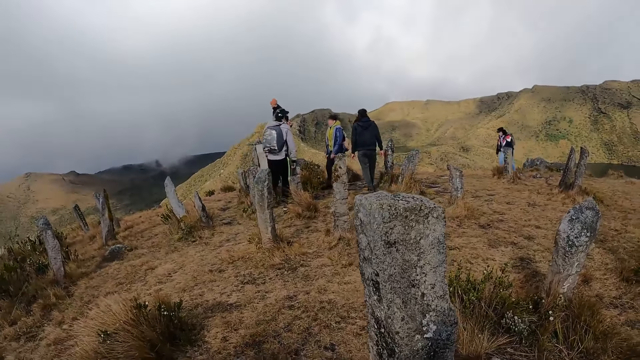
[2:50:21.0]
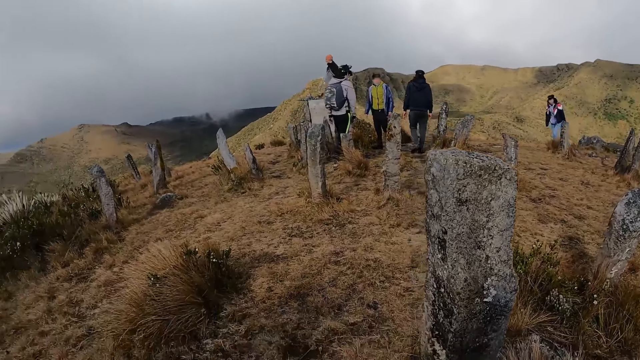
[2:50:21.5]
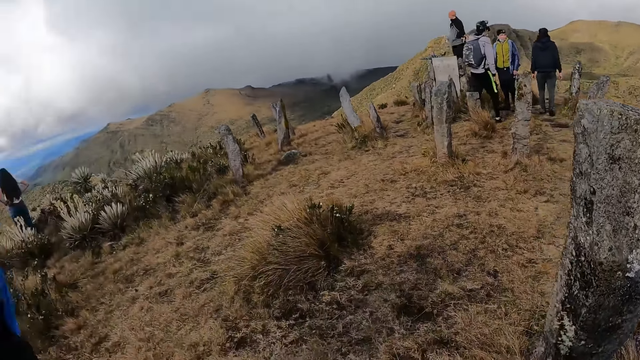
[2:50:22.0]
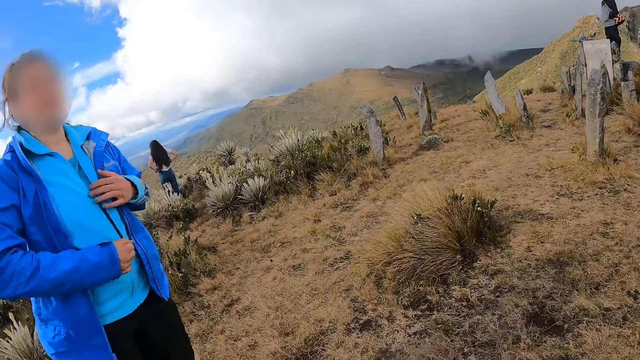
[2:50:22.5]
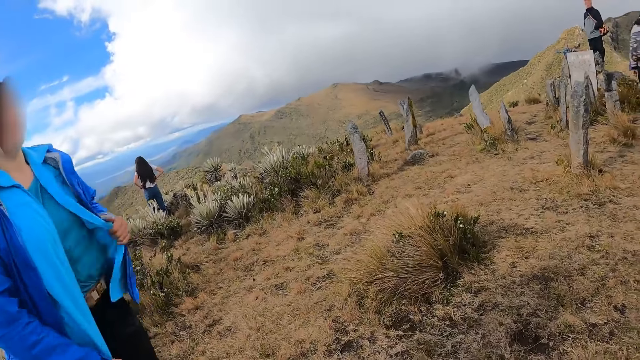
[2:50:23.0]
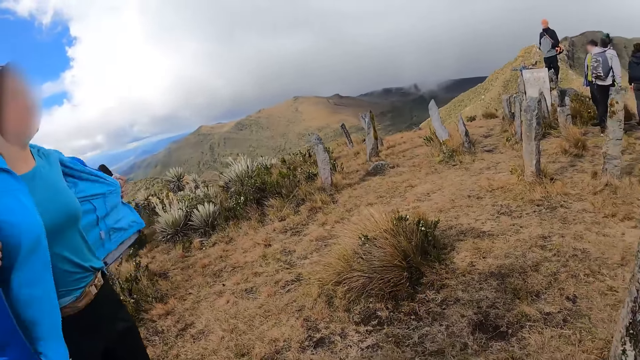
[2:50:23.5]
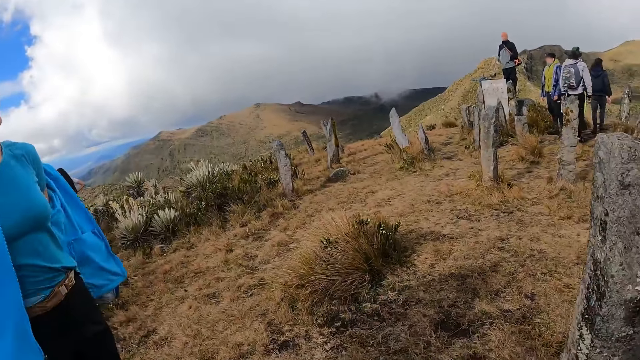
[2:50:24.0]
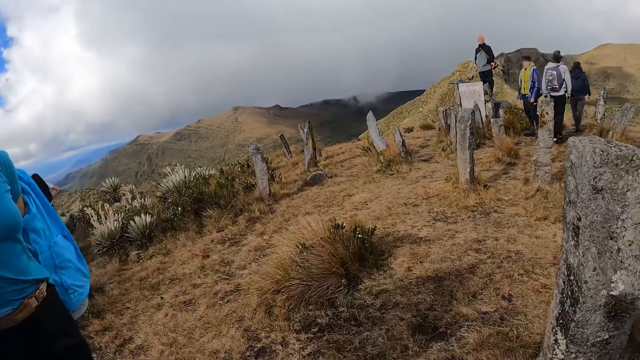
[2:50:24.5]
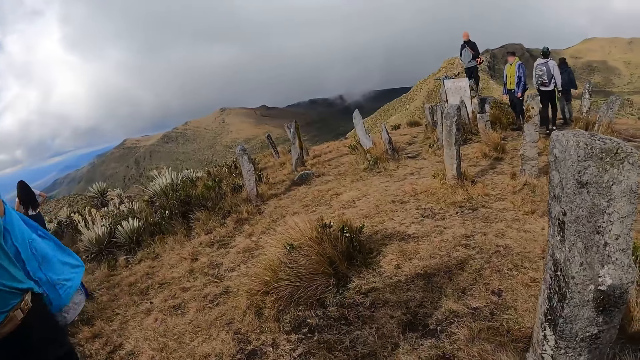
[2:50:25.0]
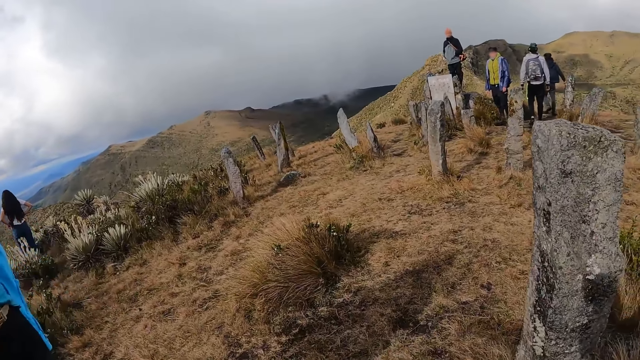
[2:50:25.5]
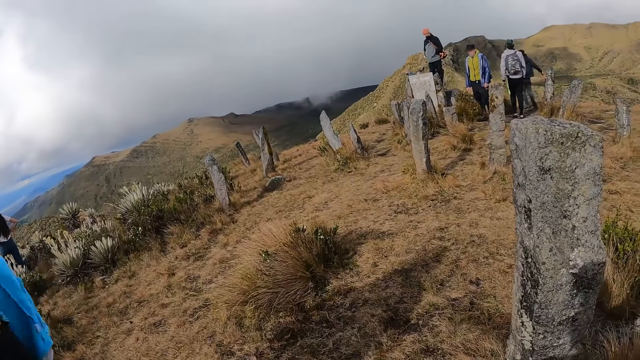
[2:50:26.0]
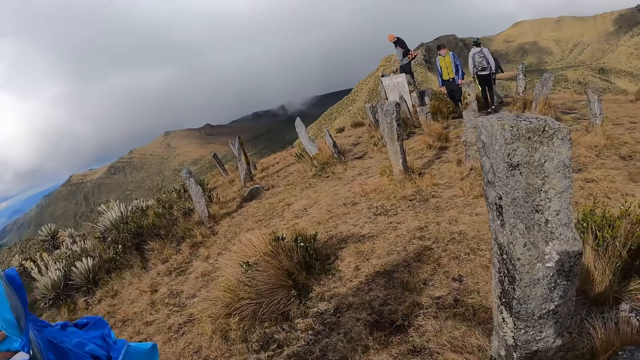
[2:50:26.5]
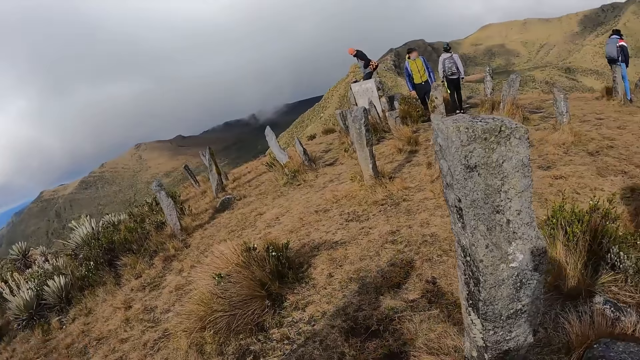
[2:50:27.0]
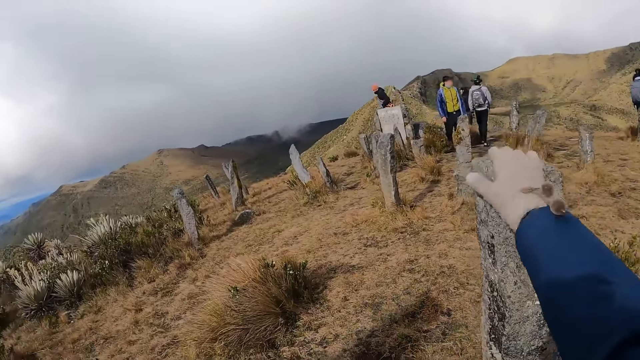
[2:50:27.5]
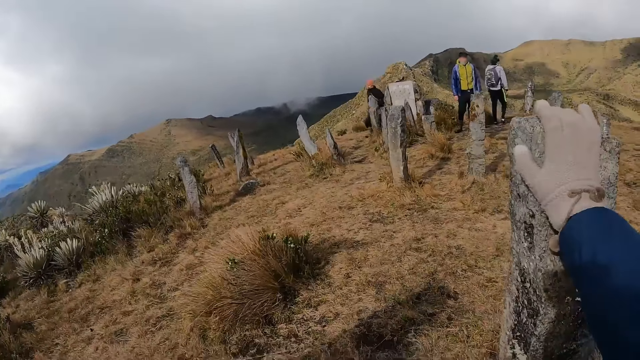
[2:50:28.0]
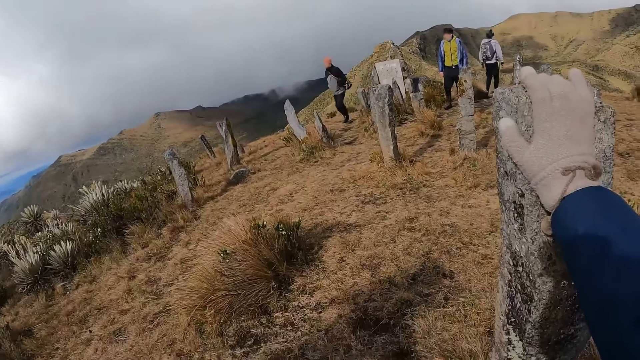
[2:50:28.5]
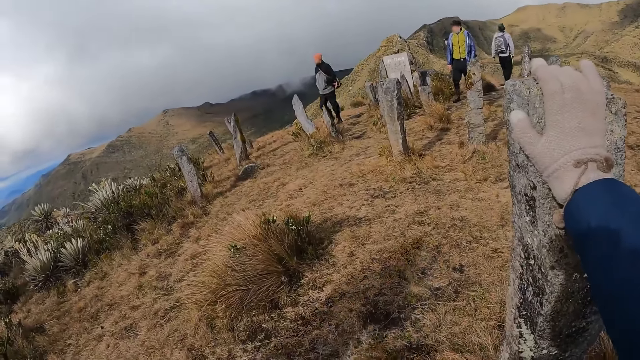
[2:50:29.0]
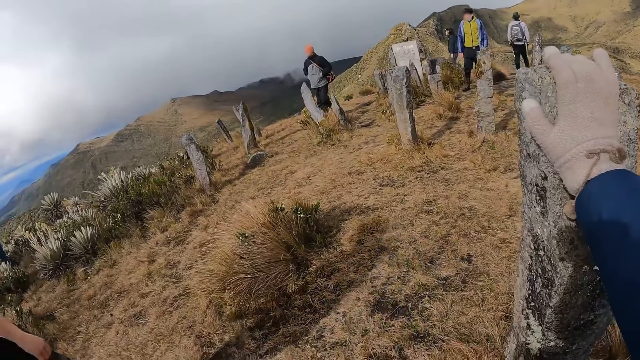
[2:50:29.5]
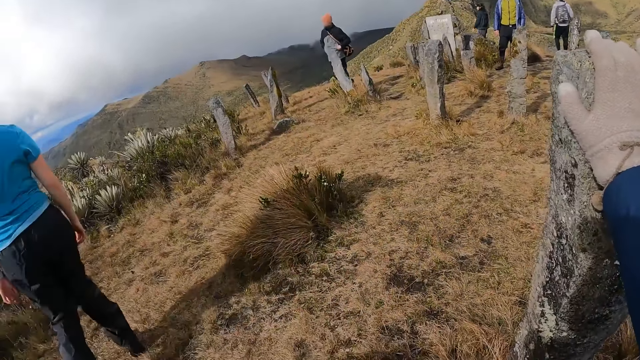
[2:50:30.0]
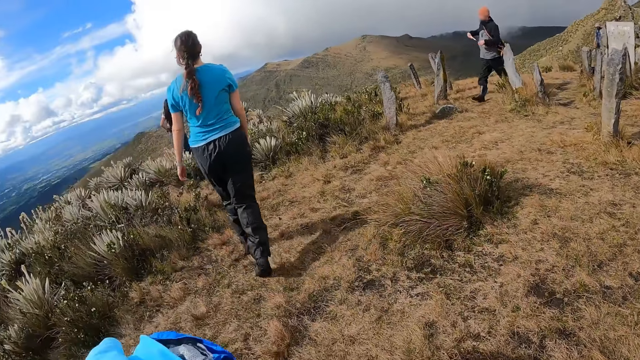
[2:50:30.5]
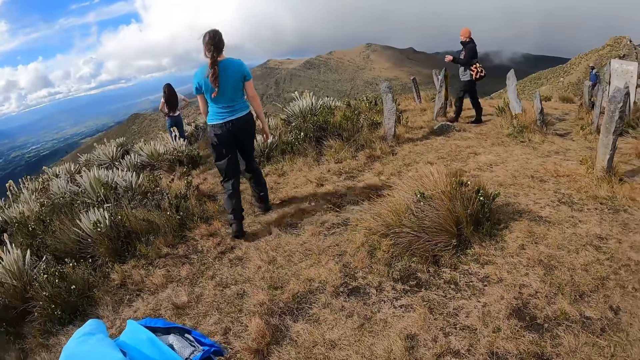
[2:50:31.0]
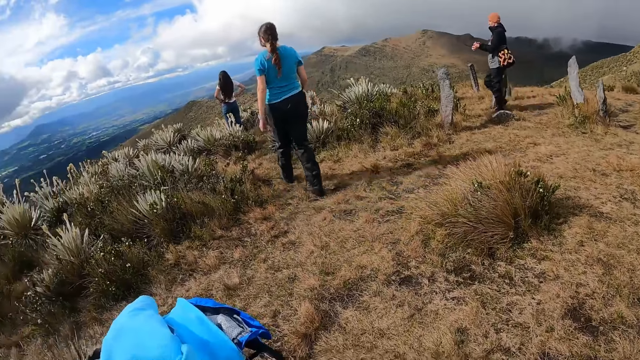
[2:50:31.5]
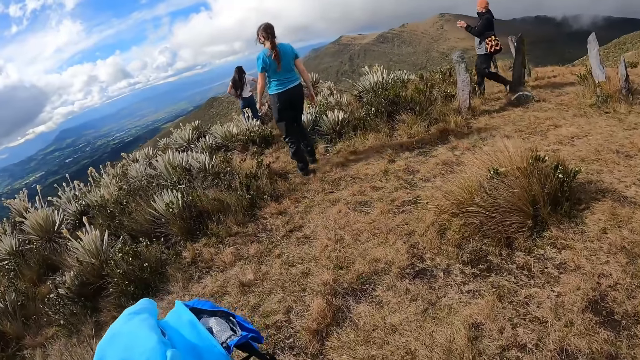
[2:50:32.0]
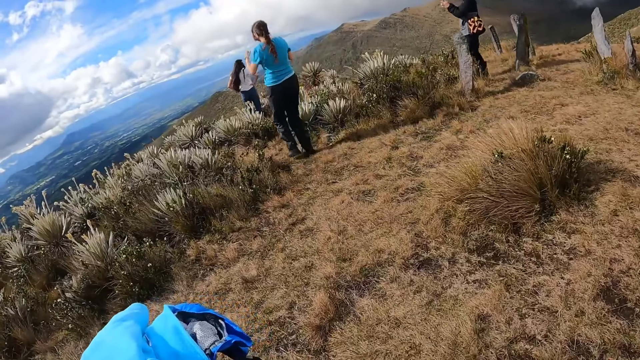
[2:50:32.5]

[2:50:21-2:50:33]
The camera wearer turns towards a woman and another woman. The first woman unzips her jacket and pulls off the jacket with both hands. A man jumps down from the rock on the ground. The camera wearer holds a rock. He touches the pillar on the ground with his right hand. The man walks towards the other woman. The first woman walks towards the other woman. The man brings out a phone from his pocket with his right hand and holds the phone with both hands.

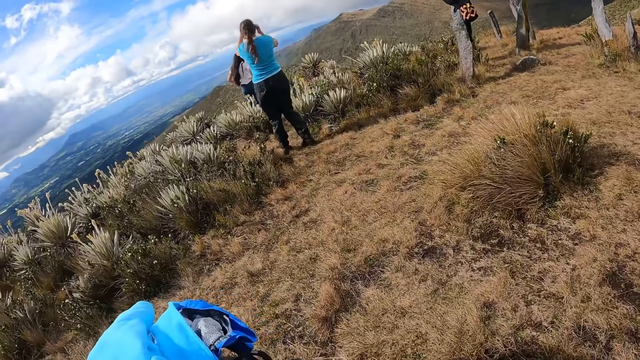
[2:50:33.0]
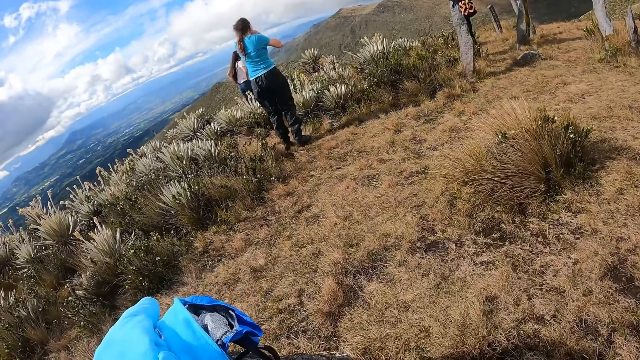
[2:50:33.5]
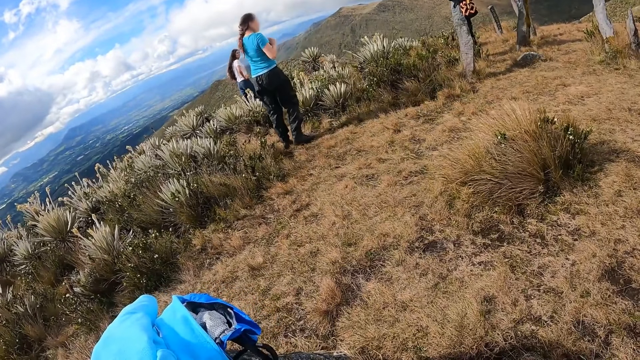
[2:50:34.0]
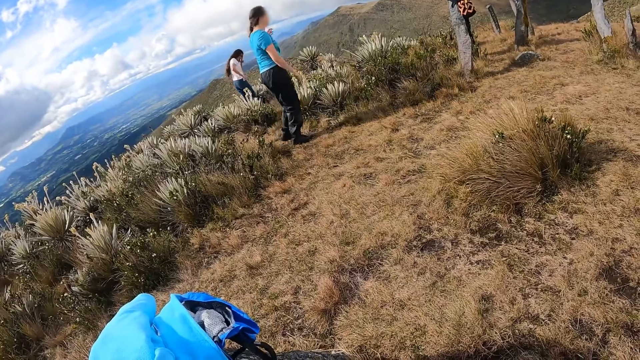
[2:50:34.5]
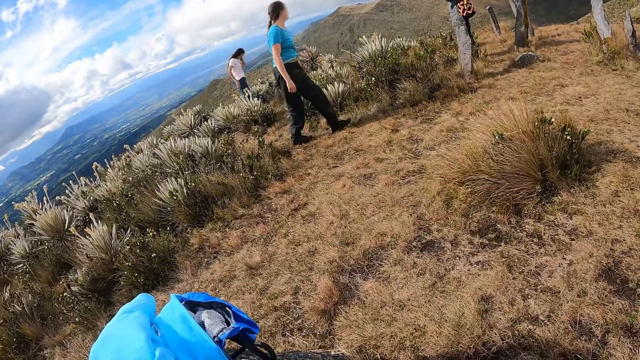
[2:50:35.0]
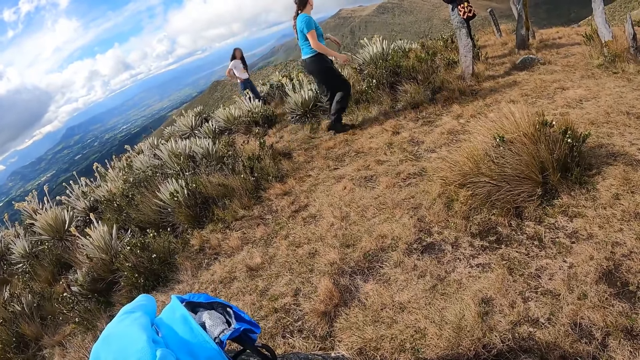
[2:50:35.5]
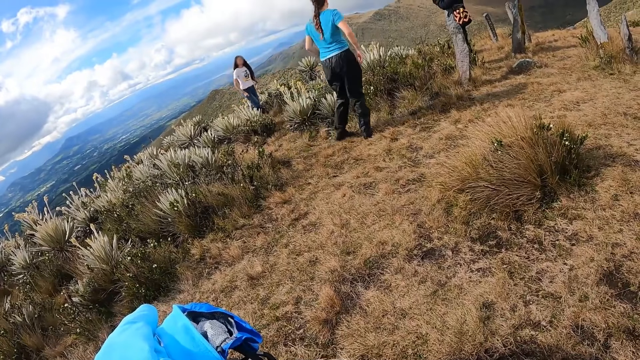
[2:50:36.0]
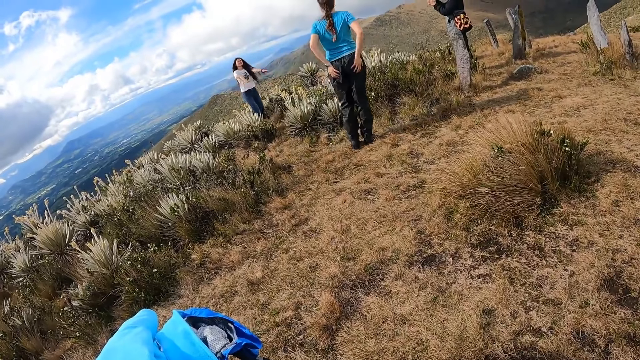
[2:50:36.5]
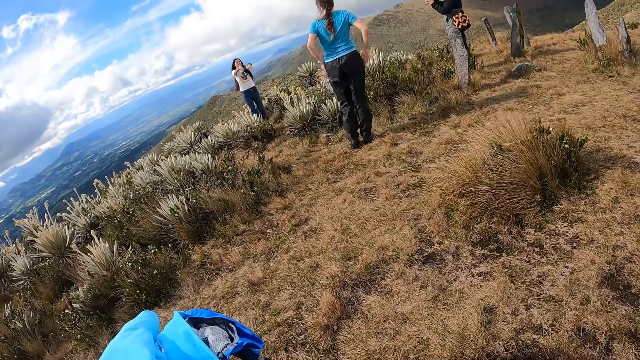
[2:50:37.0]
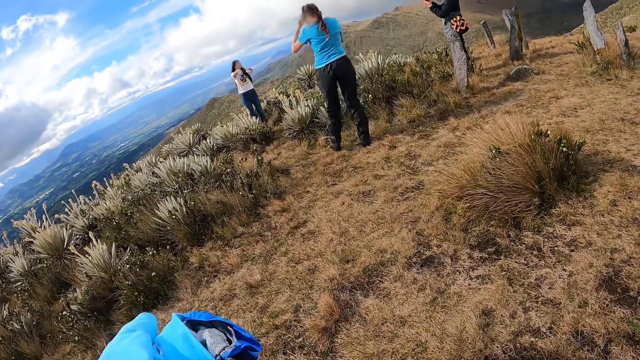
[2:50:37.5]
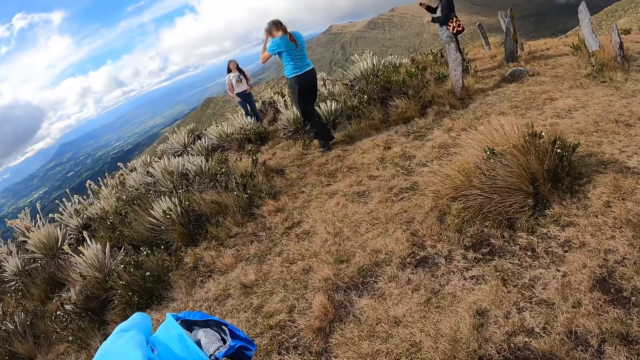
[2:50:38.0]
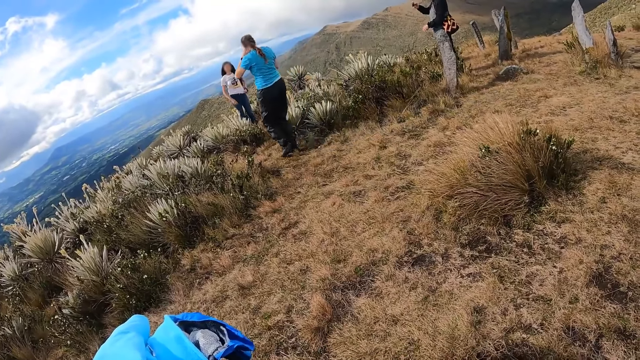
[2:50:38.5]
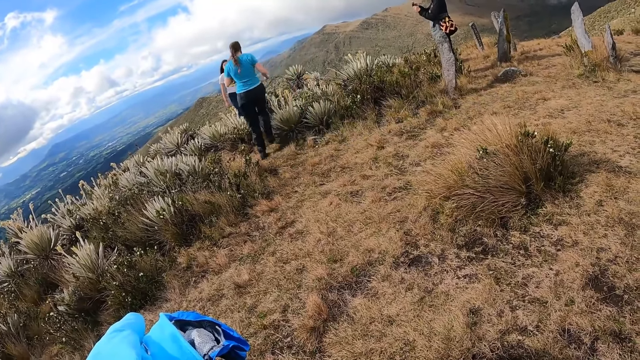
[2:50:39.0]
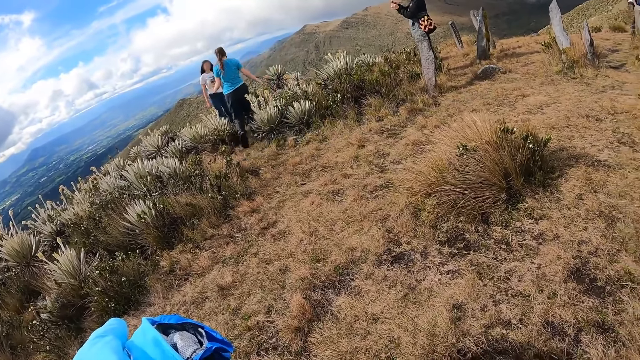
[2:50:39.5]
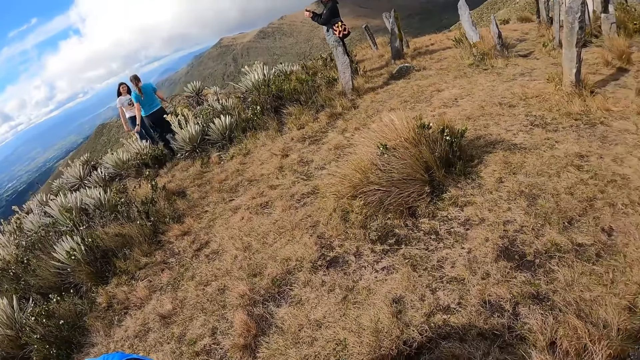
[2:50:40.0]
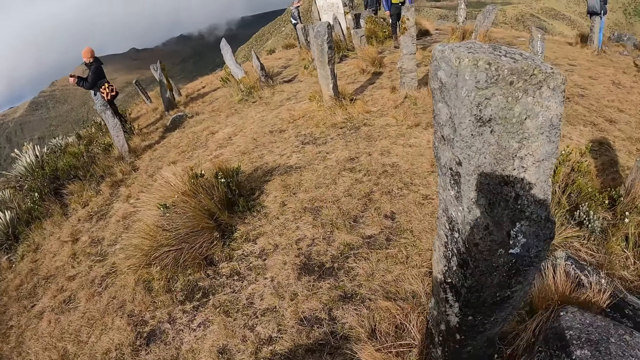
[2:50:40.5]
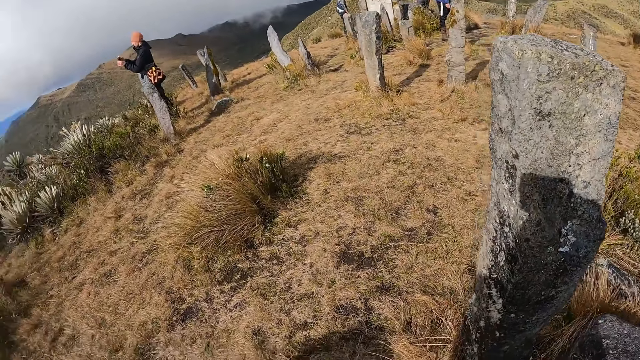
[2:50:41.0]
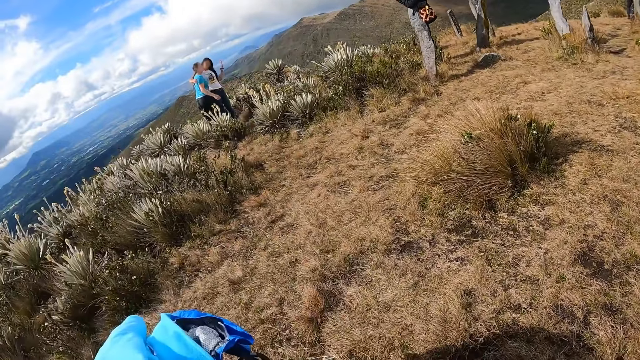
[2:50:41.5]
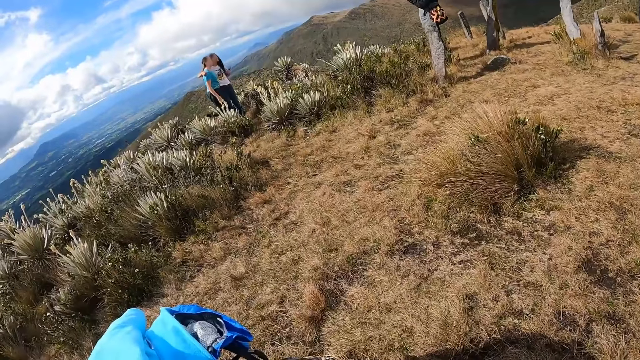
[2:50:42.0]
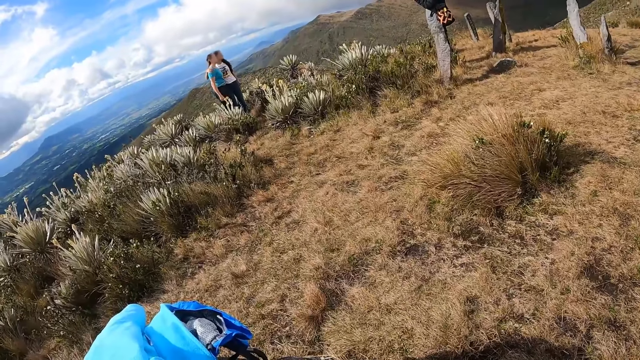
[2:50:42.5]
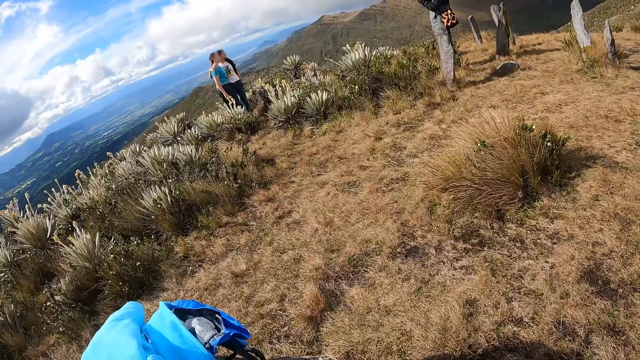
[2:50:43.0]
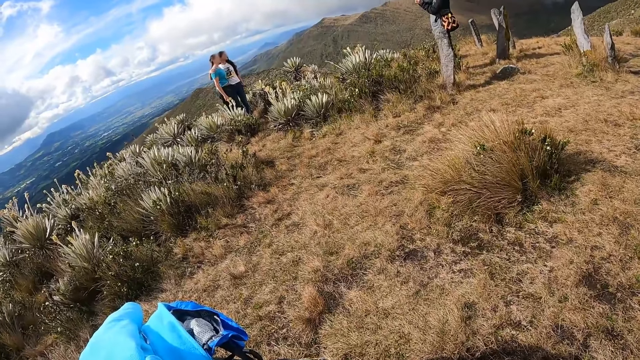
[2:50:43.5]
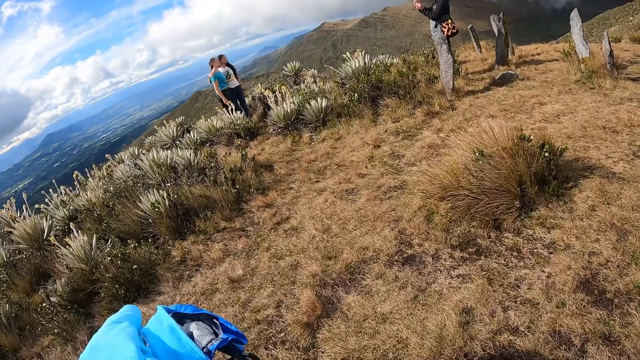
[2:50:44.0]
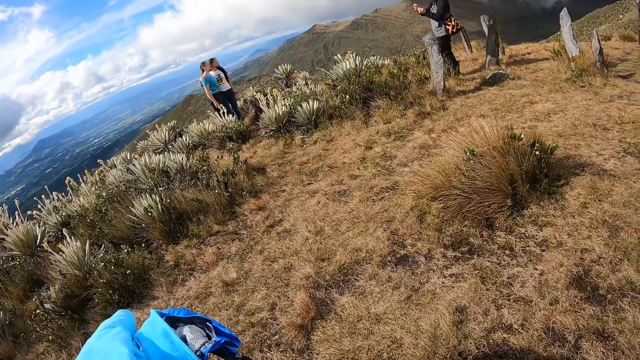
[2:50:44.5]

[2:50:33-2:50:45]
A woman packs her hair with both hands. Another woman touches her hair with her left hand. The first woman cleans both hands with her trouser. The other woman waves both hands towards the first woman. The first woman touches her head with both hands. The first woman and the other woman pose for a photograph.
